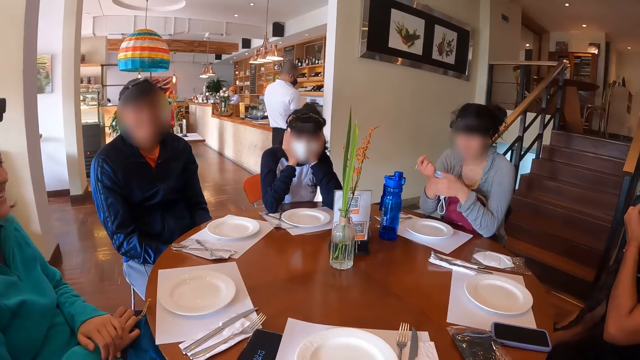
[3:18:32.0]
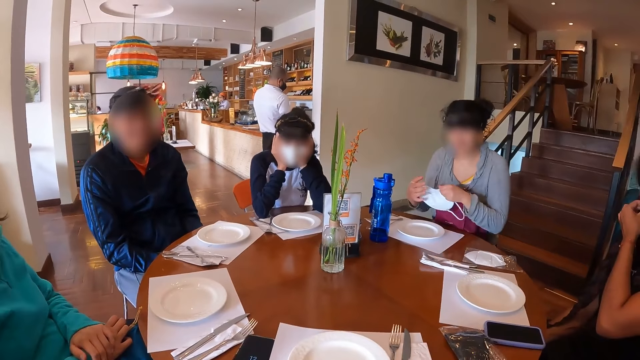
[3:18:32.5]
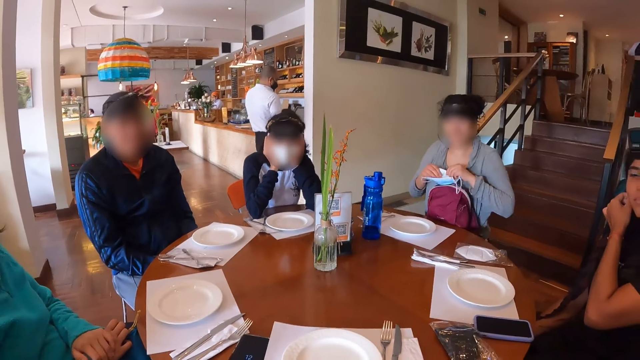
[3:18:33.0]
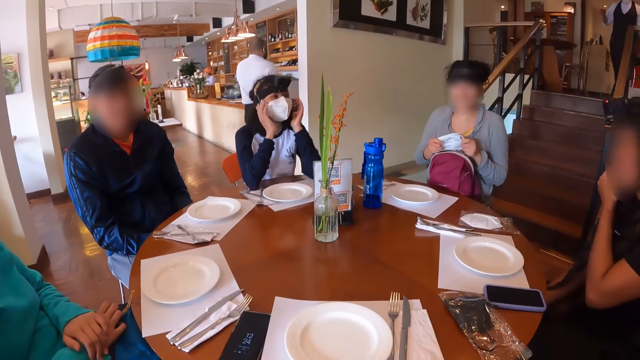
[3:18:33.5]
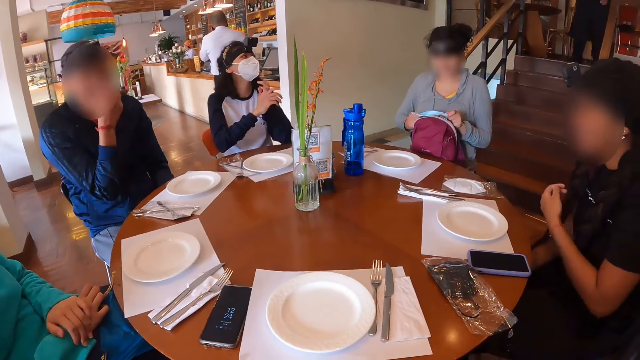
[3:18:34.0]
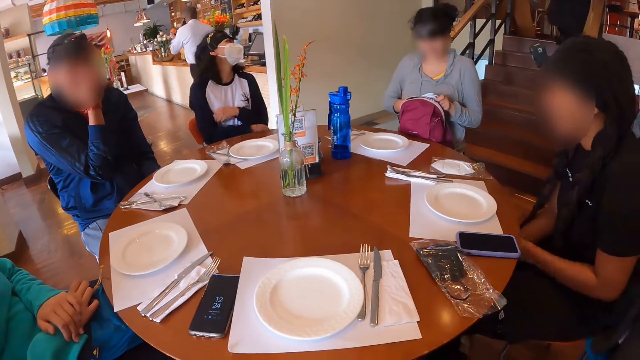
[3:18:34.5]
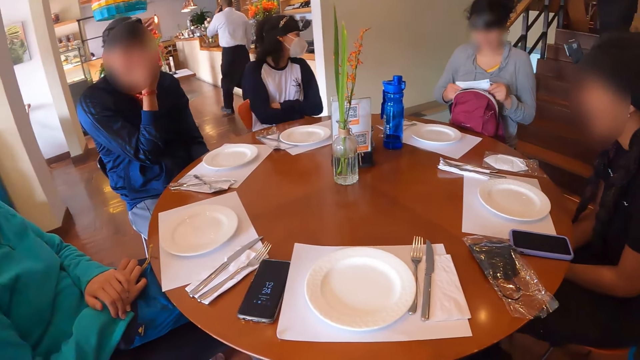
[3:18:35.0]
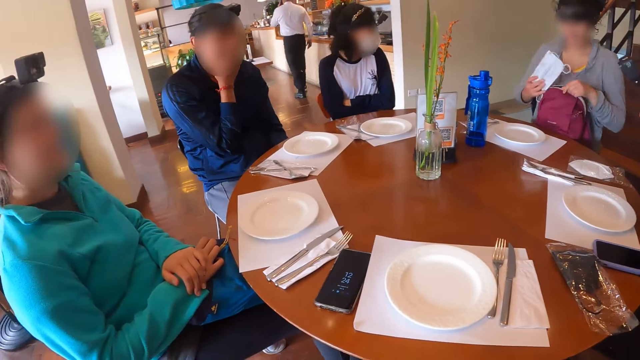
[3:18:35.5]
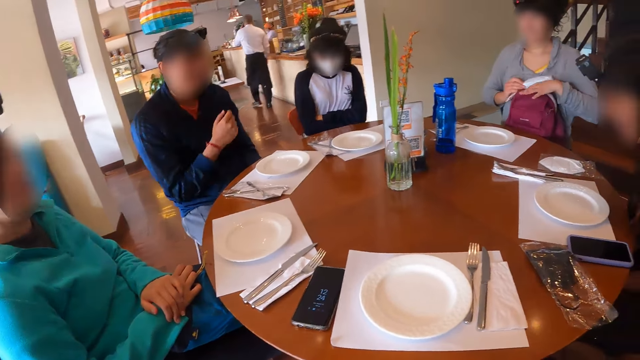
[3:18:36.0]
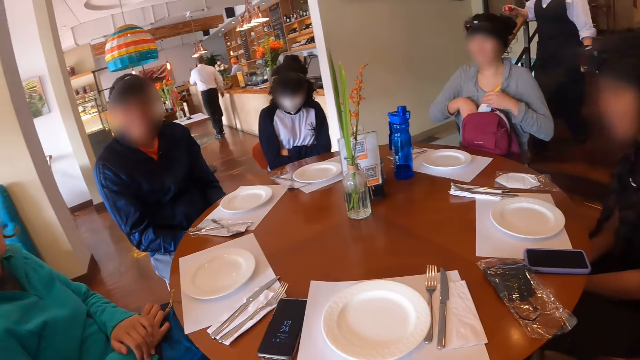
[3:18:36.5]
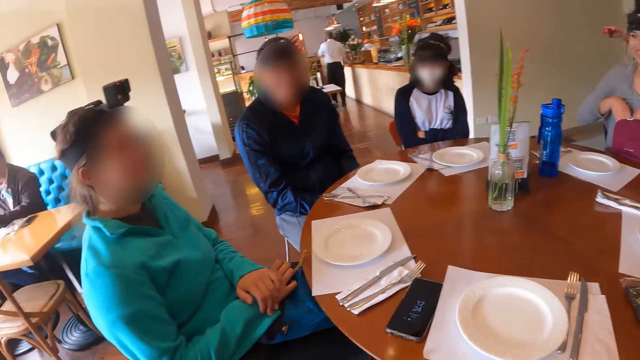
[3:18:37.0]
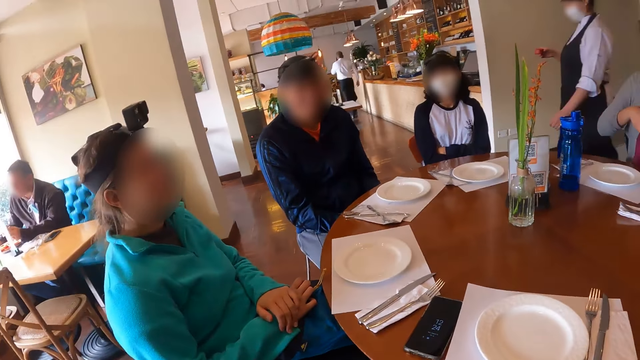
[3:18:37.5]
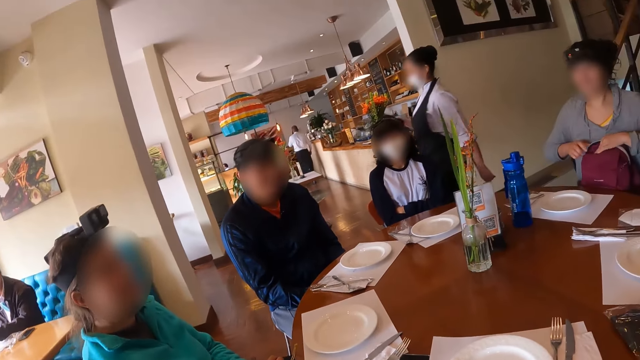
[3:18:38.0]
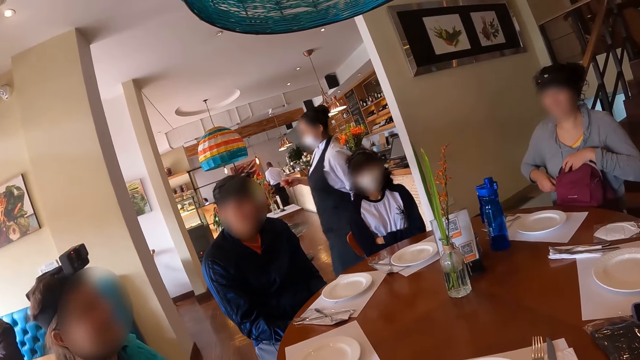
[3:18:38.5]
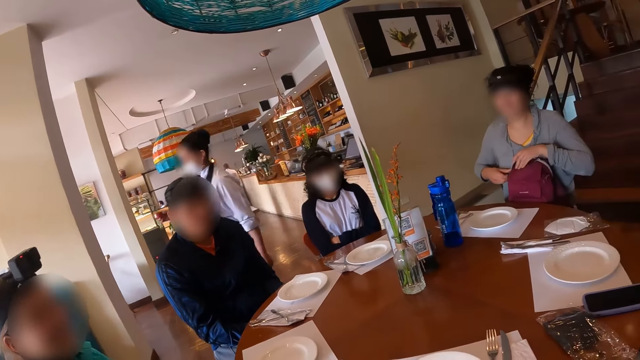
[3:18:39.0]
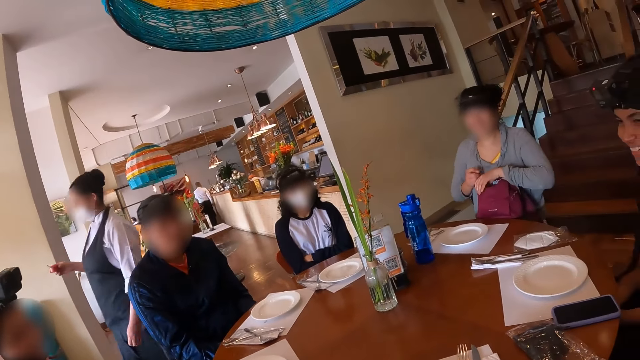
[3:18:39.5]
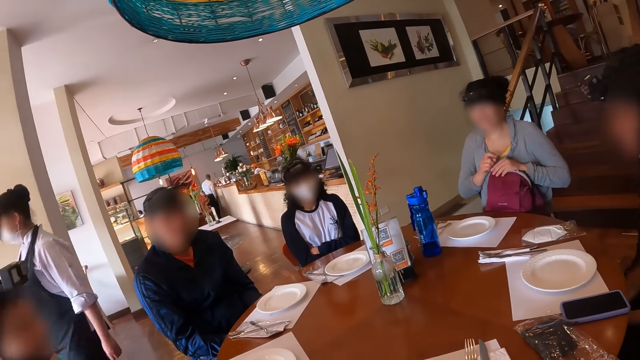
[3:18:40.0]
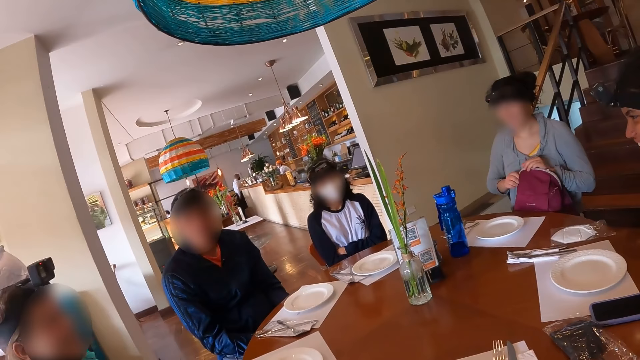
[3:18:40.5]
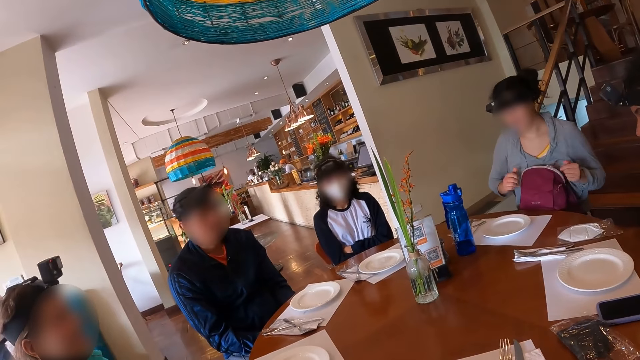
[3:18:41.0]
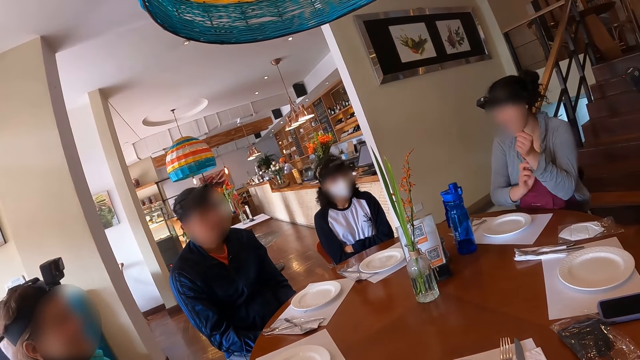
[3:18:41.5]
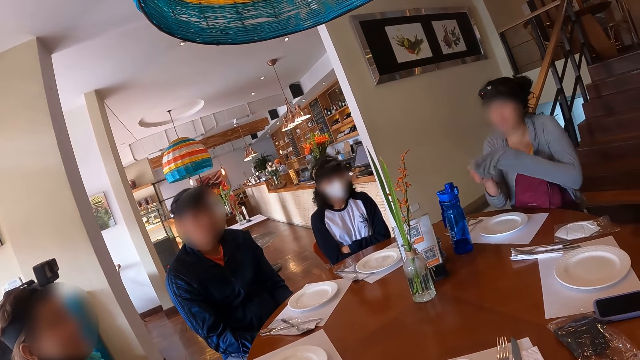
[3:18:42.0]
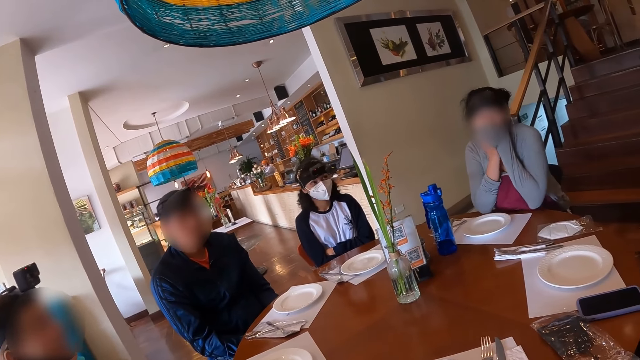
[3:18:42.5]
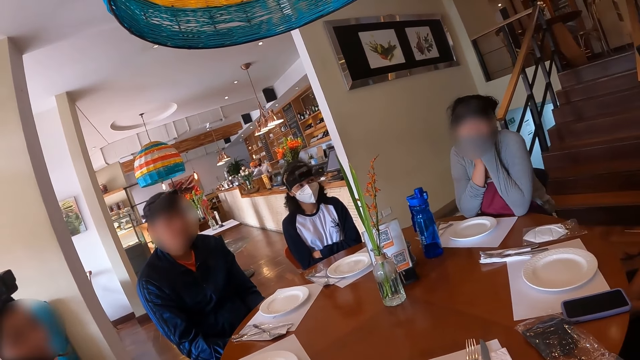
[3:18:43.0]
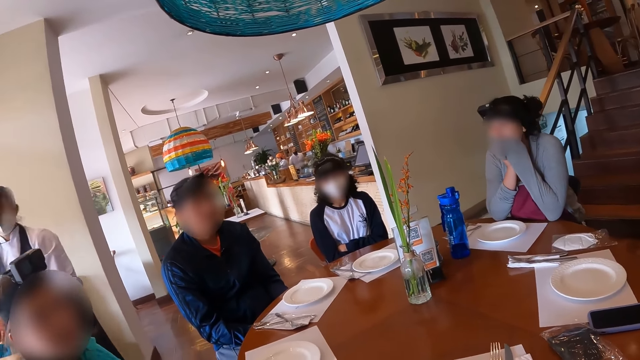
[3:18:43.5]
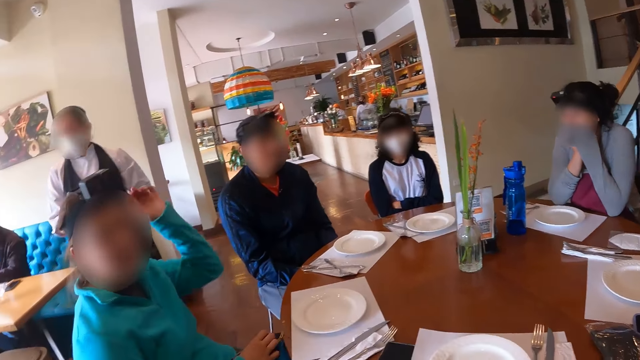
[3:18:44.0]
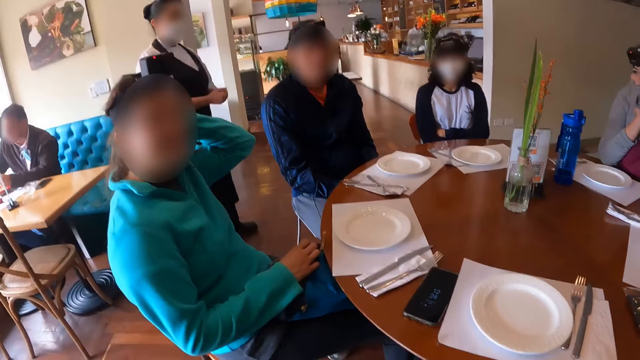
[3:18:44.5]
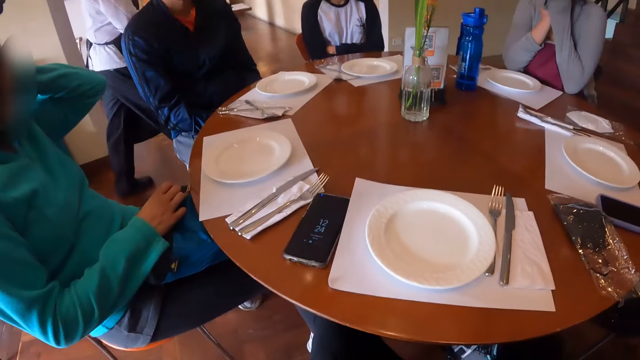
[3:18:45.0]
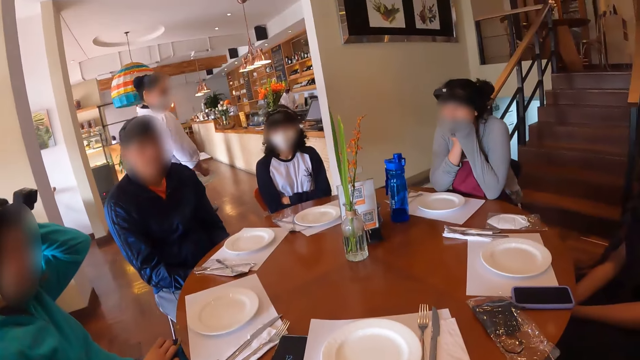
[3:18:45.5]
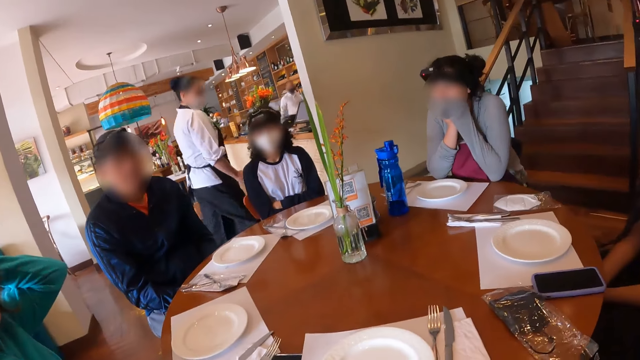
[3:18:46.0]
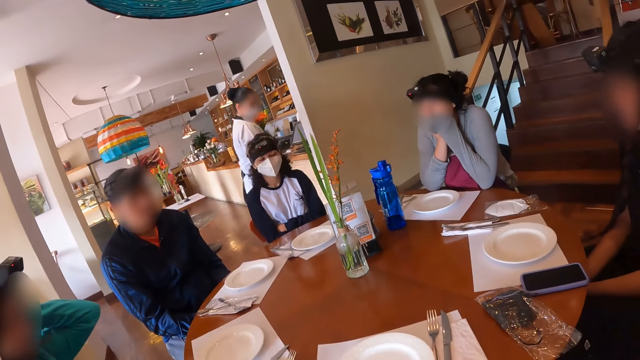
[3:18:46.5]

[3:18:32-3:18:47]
A woman sorts her mask. The woman puts the face mask in her right hand inside a bag on her lap. The camera wearer looks around the table. The woman closes the bag on her lap with her hands. The woman pulls a sleeve of her clothes with her right hand. The camera wearer looks around the table. Another woman touches her head.

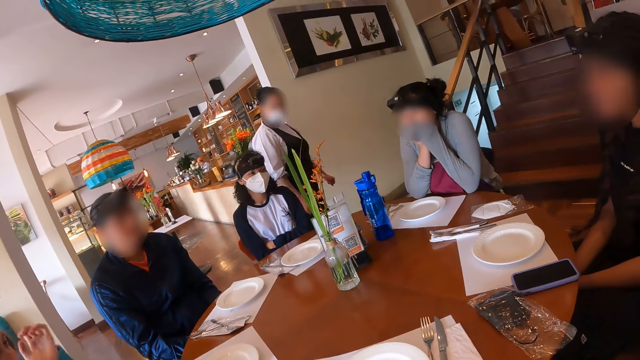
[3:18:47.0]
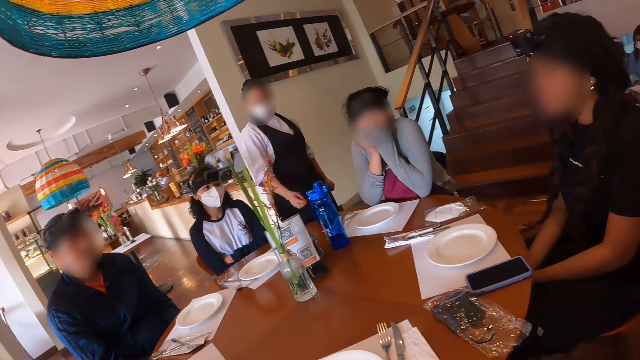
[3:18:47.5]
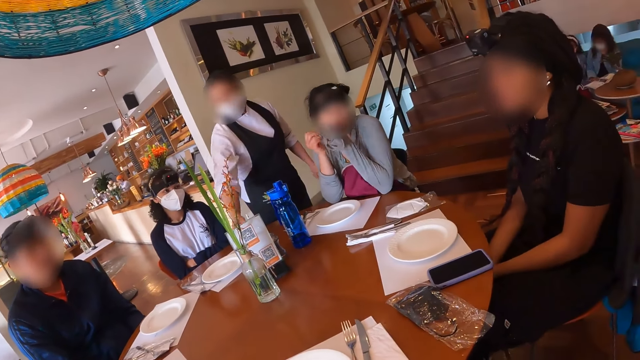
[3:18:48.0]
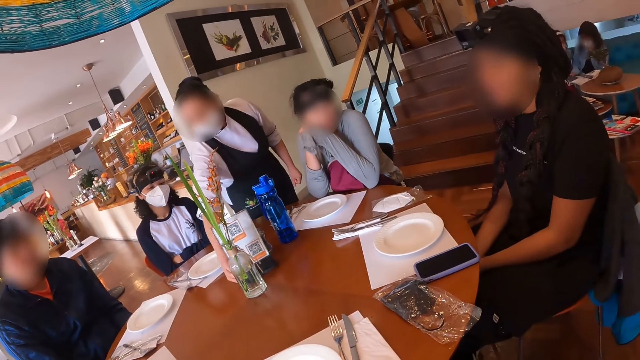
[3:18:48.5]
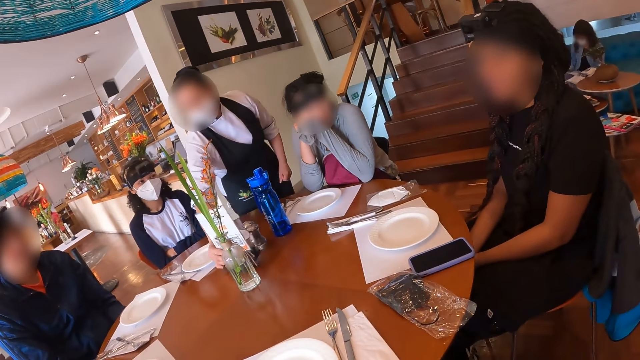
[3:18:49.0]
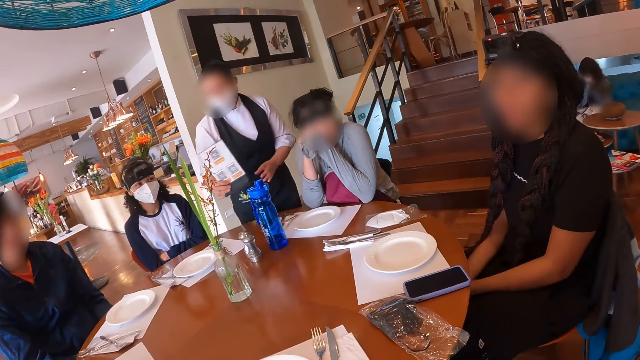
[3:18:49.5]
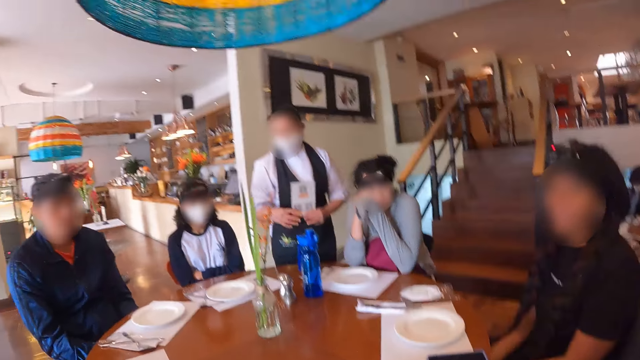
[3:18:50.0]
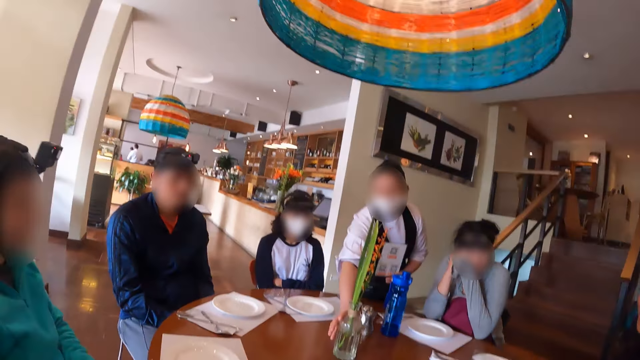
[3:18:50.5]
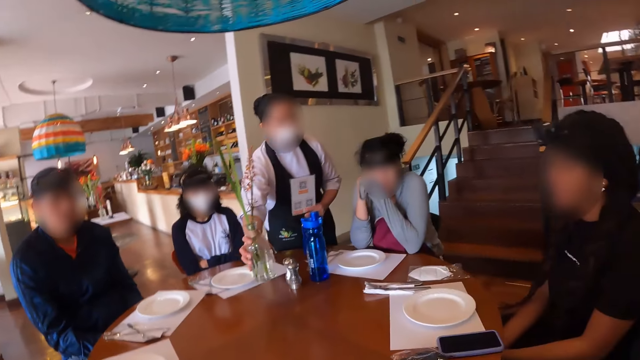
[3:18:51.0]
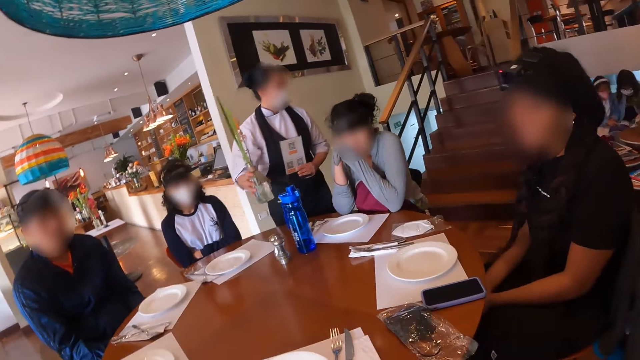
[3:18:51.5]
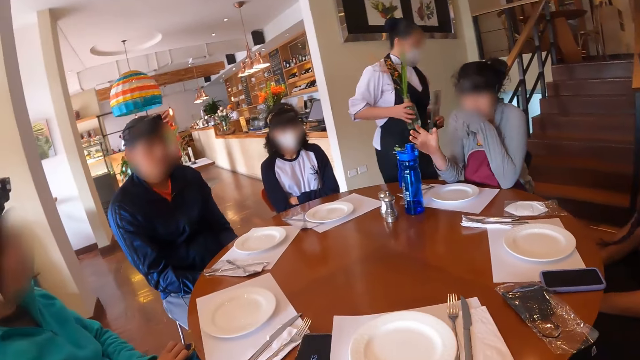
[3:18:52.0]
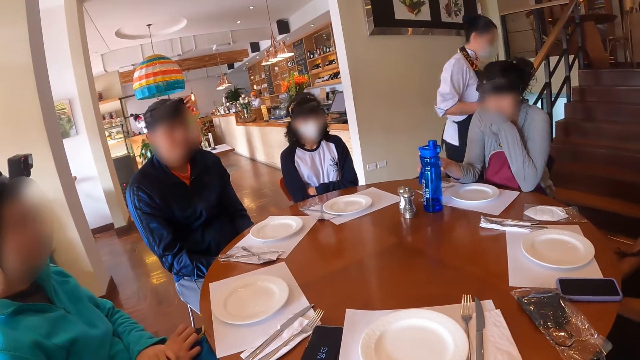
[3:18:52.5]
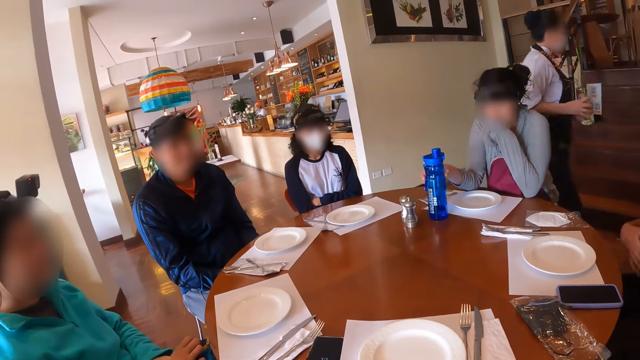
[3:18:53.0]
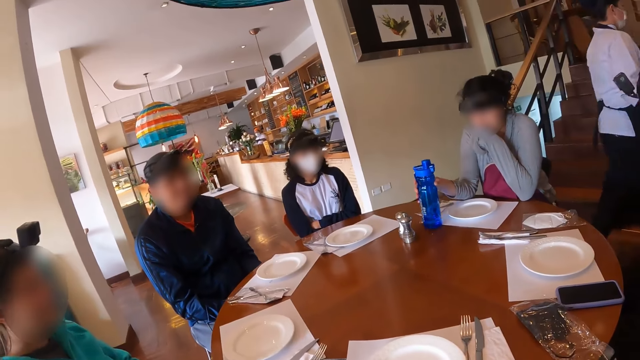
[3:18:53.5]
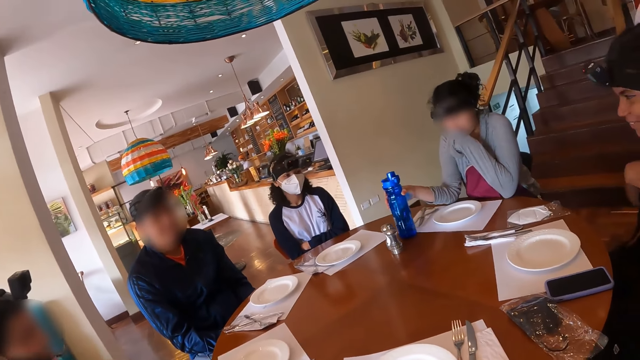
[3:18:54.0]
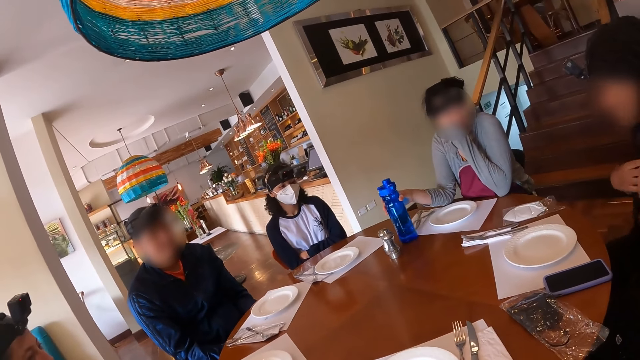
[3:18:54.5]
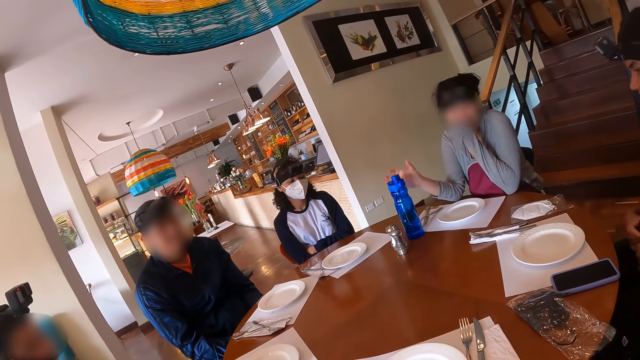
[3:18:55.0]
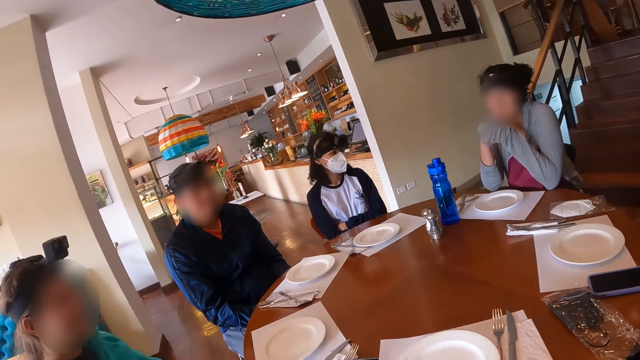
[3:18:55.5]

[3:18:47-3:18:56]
A waiter picks up a table top menu from a table with her right hand. The waiter picks up a glass flower vase from the table with her right hand. A woman moves a water bottle on the table with her right hand.
